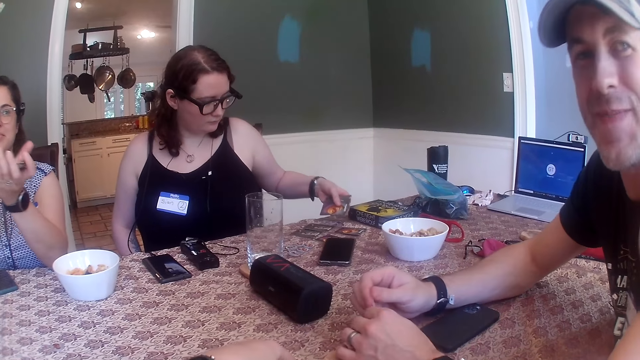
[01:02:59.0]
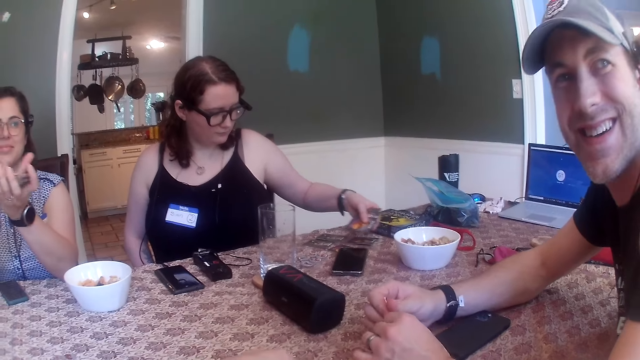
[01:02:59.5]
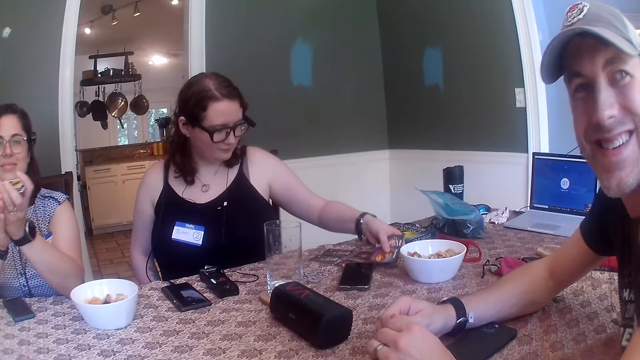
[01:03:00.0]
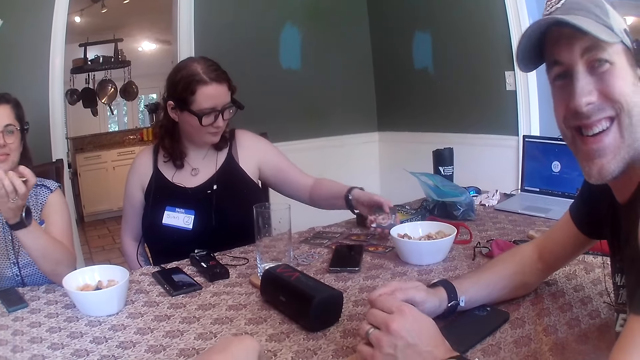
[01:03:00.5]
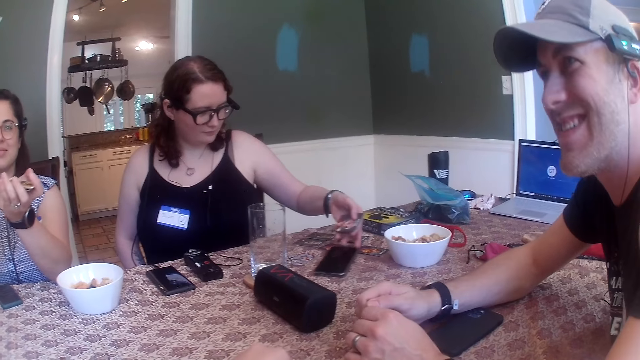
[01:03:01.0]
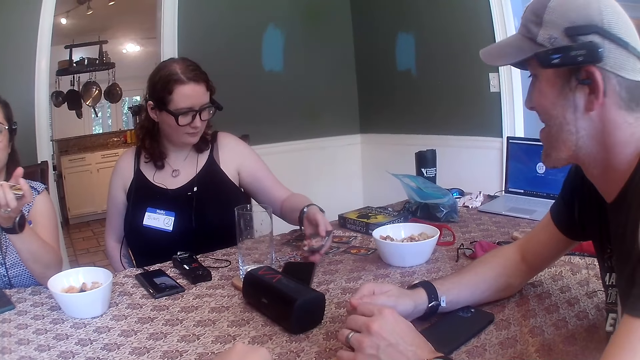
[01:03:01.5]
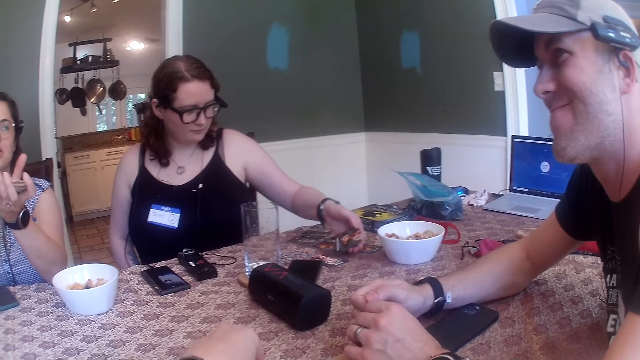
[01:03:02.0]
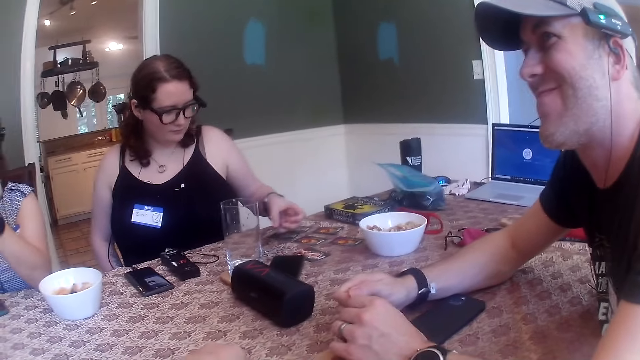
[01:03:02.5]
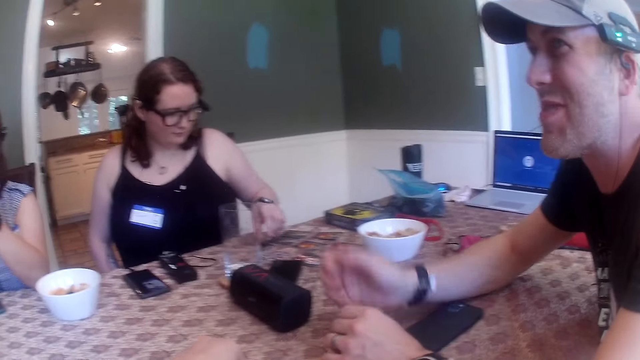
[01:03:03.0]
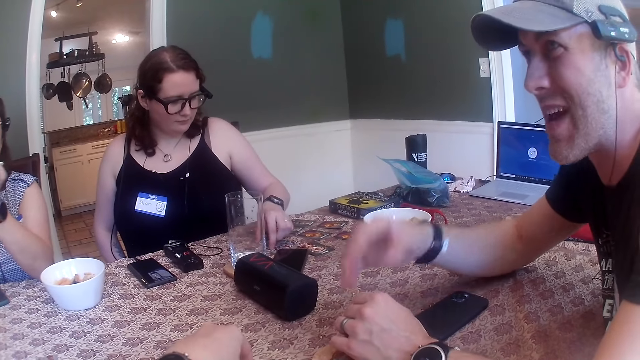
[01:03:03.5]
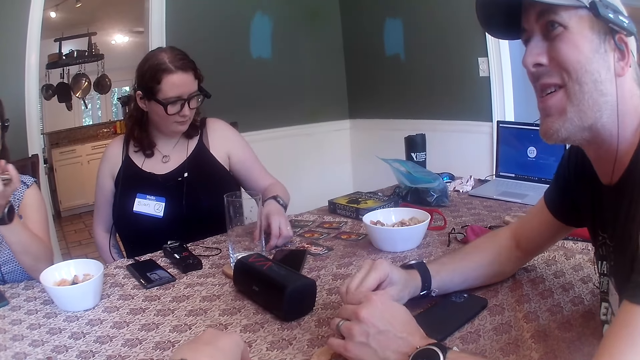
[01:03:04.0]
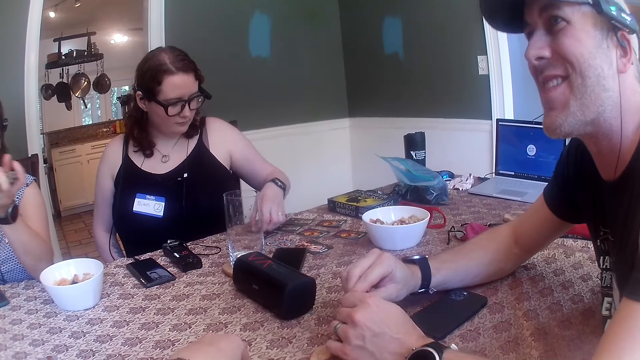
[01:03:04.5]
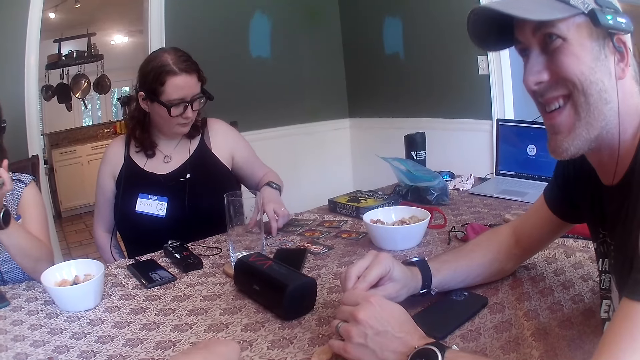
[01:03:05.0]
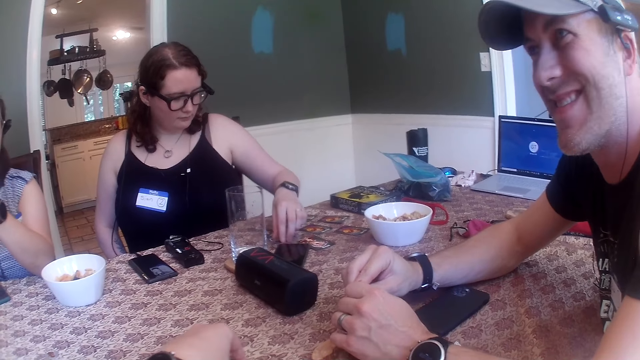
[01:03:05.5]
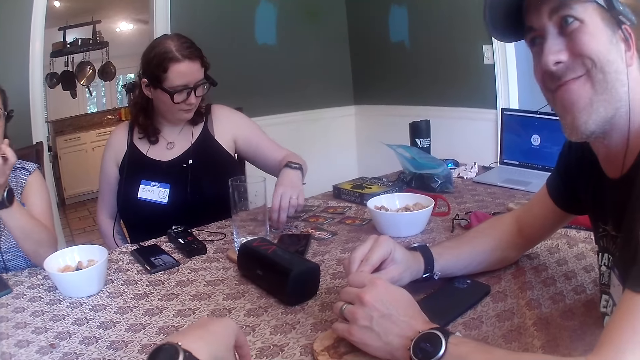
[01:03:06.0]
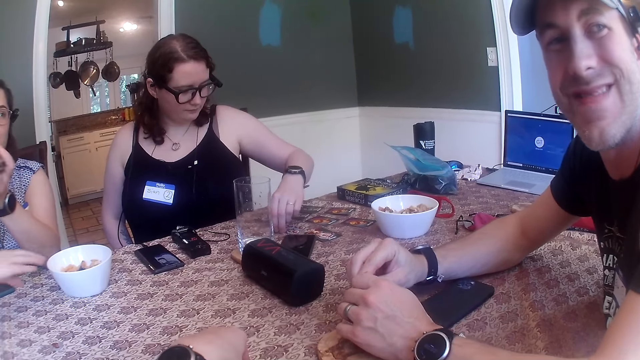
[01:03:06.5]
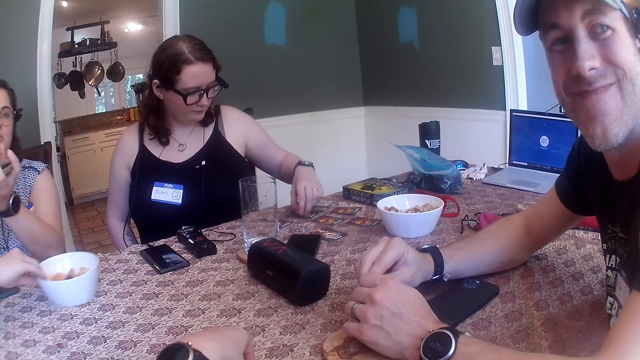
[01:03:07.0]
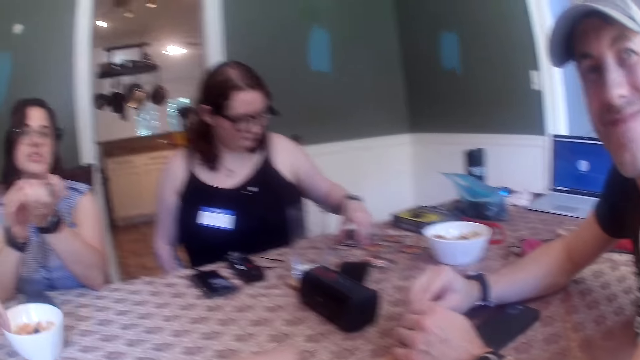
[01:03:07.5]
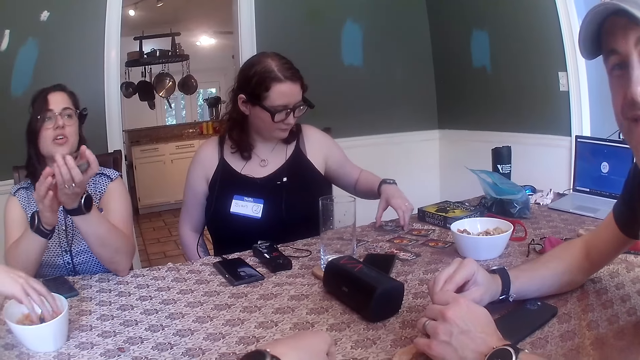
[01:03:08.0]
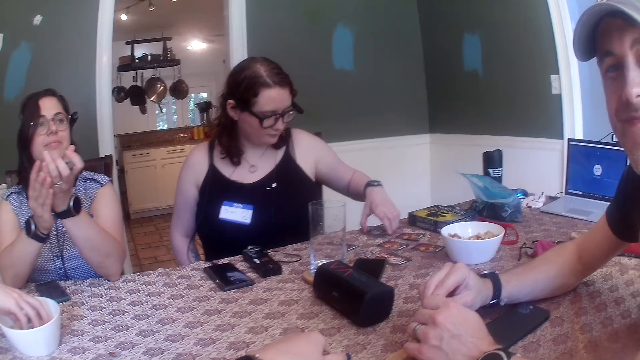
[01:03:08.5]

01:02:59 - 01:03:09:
A man picks the bowl of cheese from the table with his right hand.

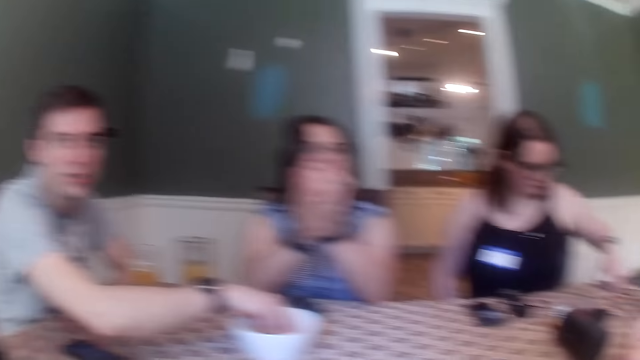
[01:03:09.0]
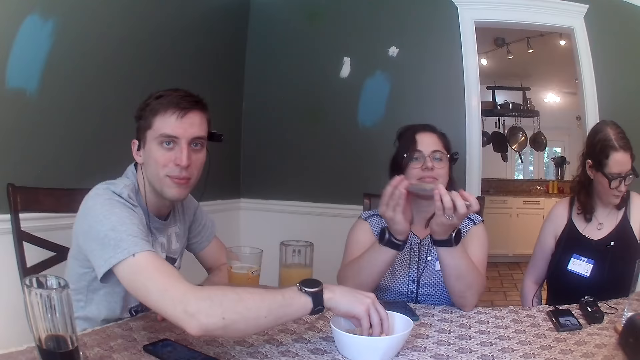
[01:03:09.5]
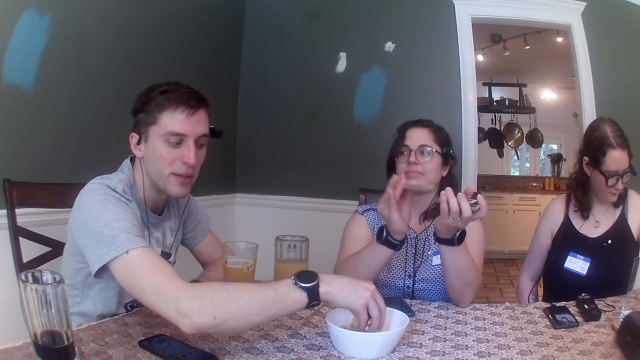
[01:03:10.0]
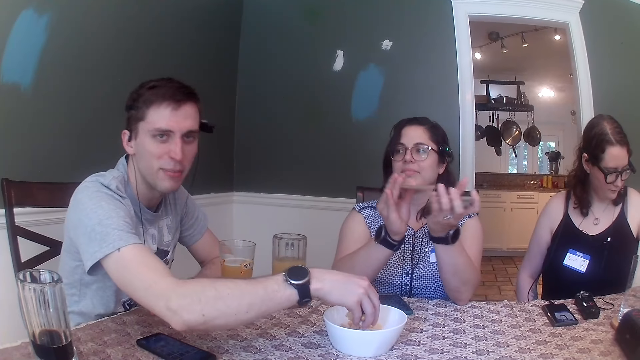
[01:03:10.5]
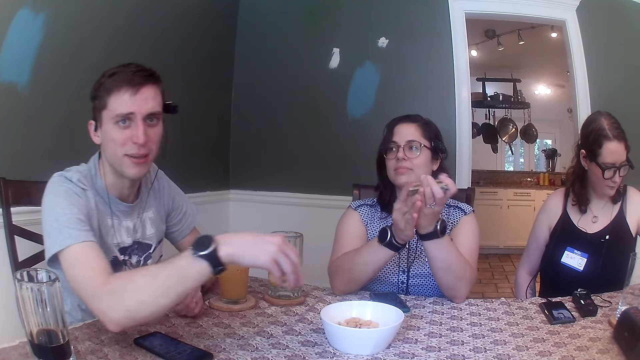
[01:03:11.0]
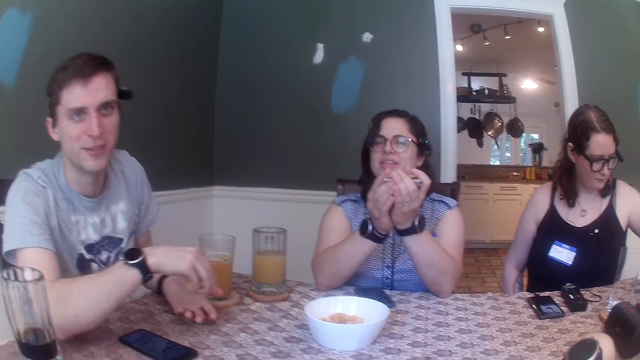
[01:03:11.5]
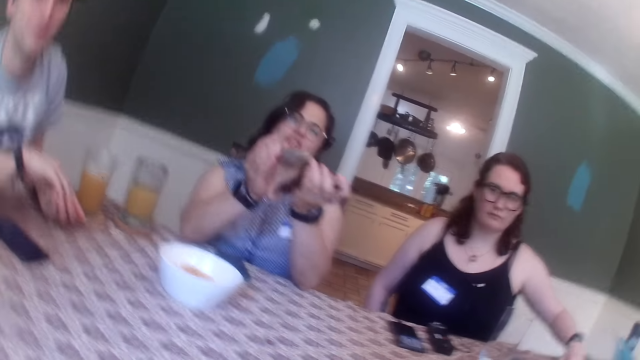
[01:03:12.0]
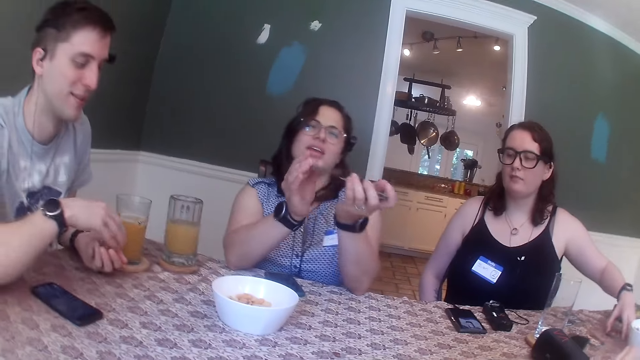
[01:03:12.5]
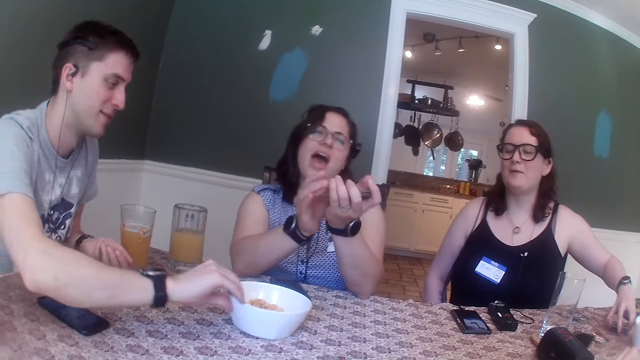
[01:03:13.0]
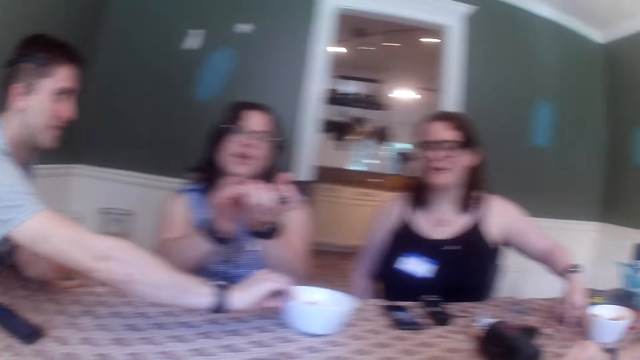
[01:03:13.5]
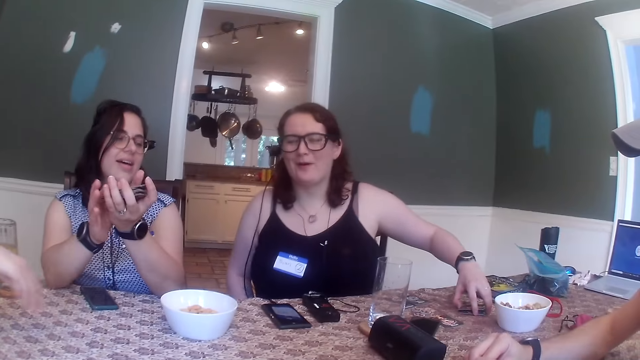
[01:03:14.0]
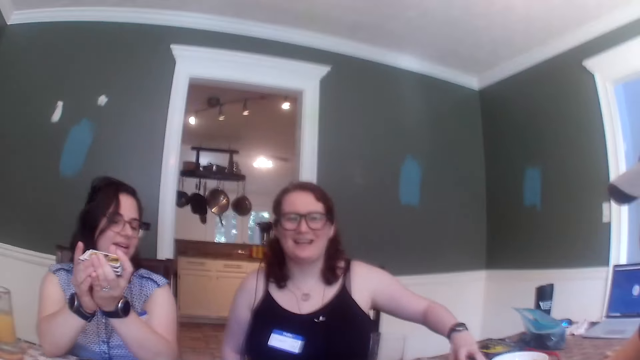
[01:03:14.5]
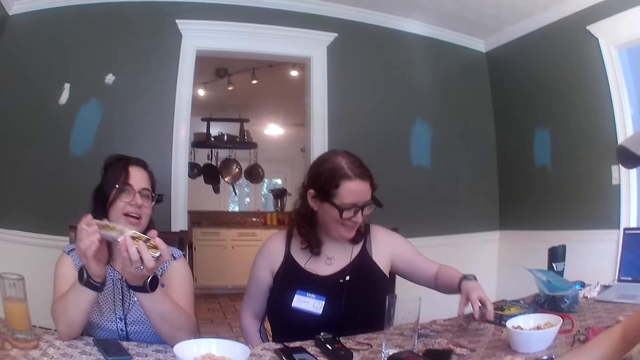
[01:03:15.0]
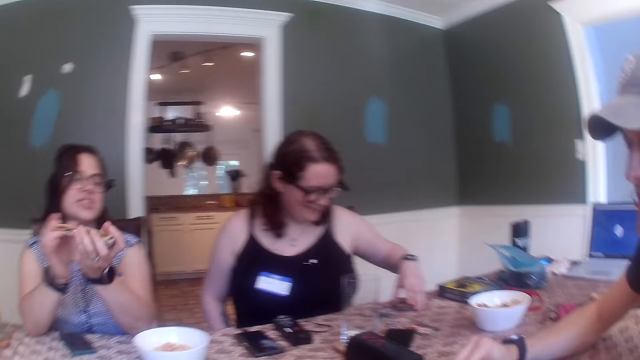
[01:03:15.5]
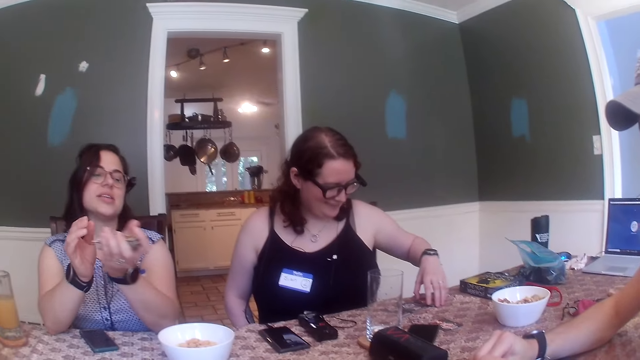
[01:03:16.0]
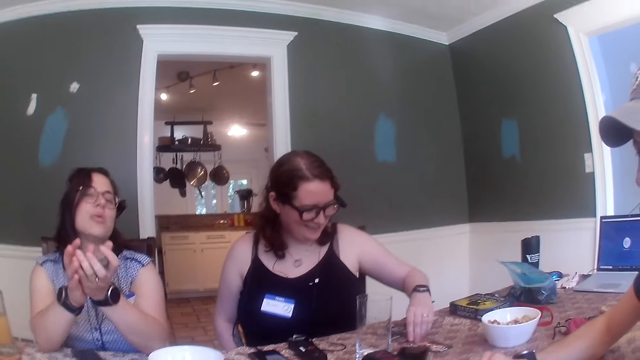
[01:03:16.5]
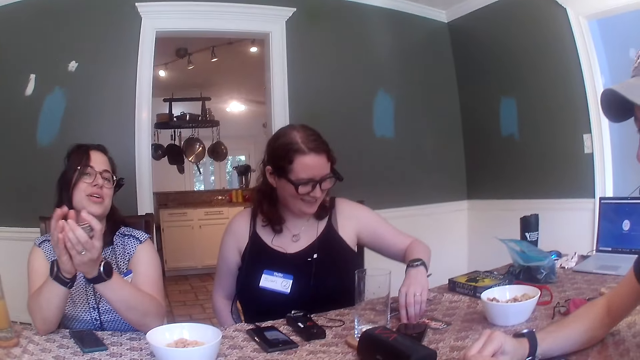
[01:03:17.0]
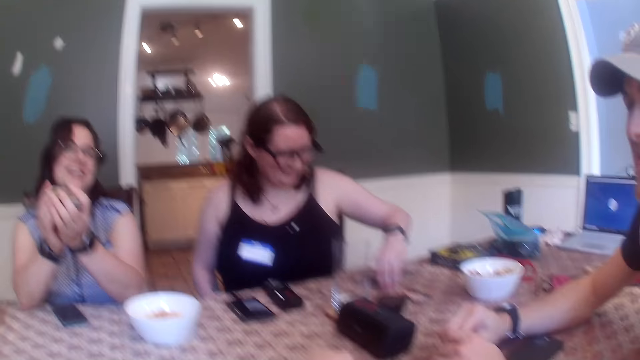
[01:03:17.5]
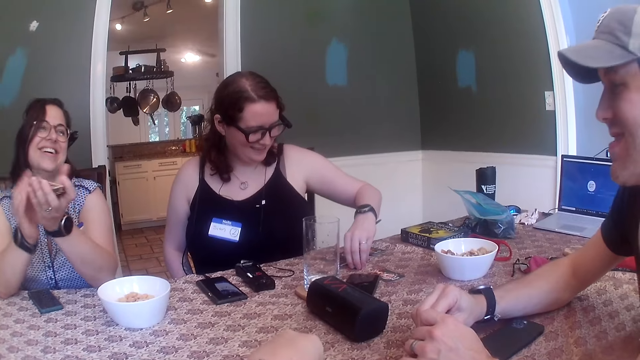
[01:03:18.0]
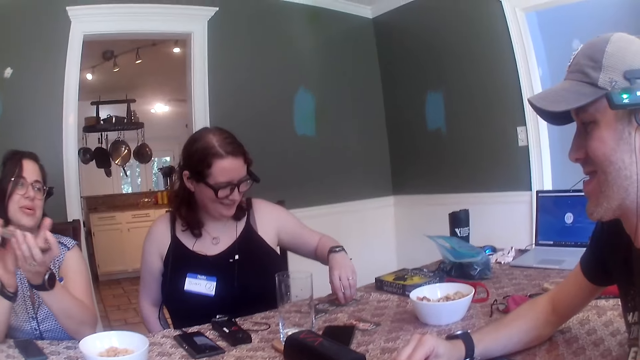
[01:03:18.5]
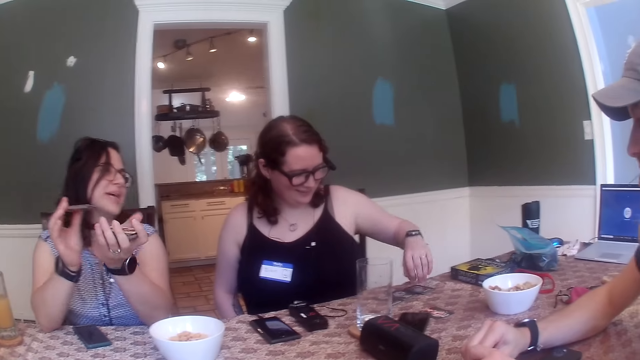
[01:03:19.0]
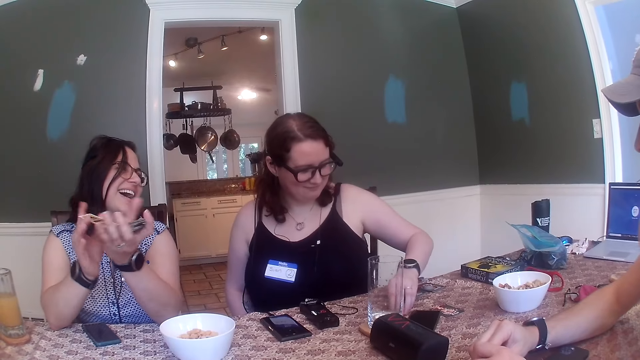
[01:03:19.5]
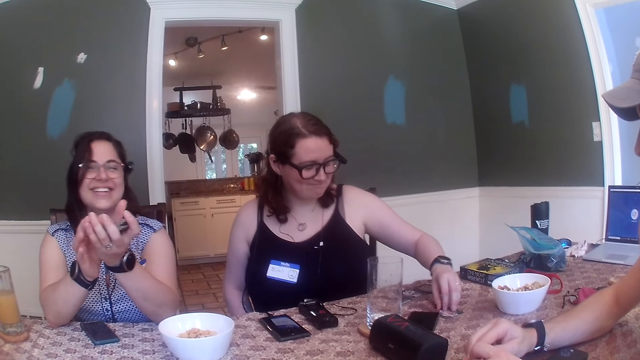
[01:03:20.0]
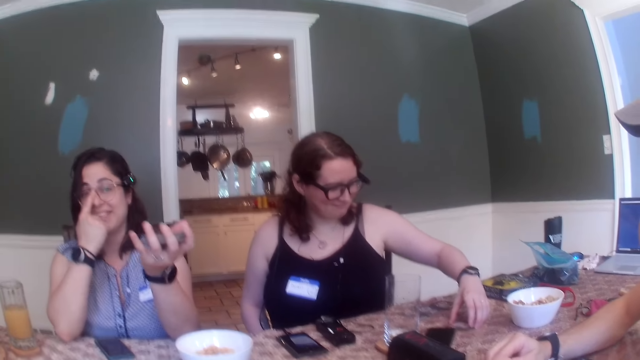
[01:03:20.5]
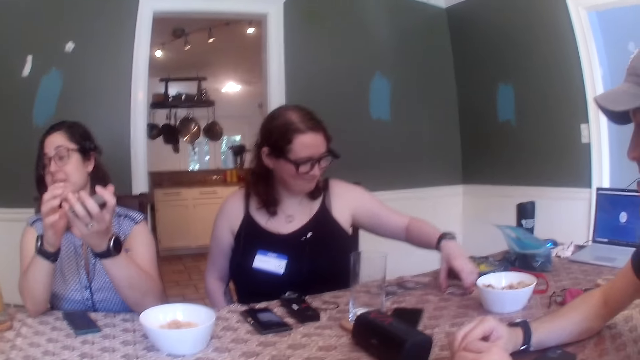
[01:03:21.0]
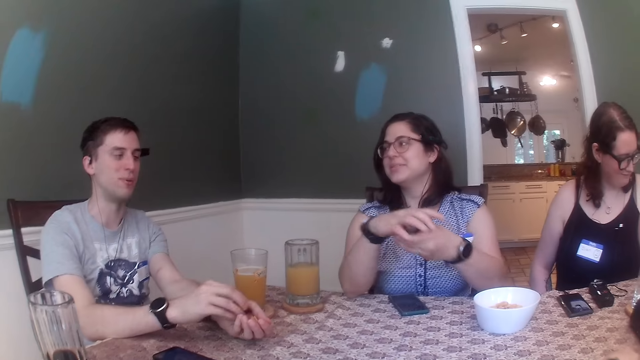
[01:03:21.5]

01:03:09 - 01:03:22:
The camera wearer talks to a person. A man picks cheese from the bowl of cheese on the table with his right hand. The man moves a chip from his left hand to his right hand and picks the bowl of cheese puff on the table with his right hand. A woman picks the set of cards from the table with her left hand. Another man sits at the table. Another woman picks a card token on the table with her left hand. The other woman drops the card token on the table with her left hand and moves the cards on the table with her left hand.
